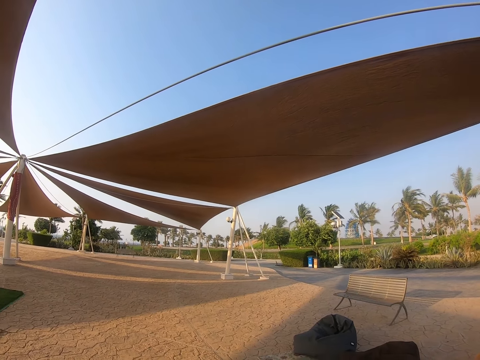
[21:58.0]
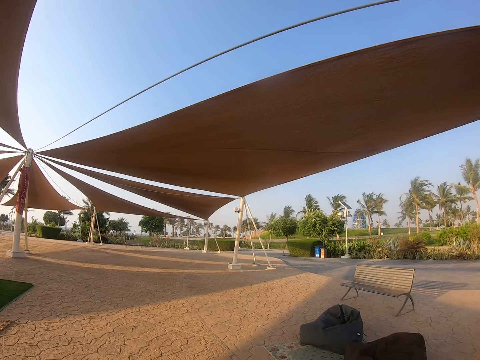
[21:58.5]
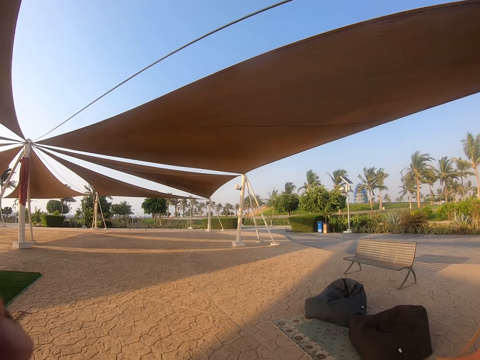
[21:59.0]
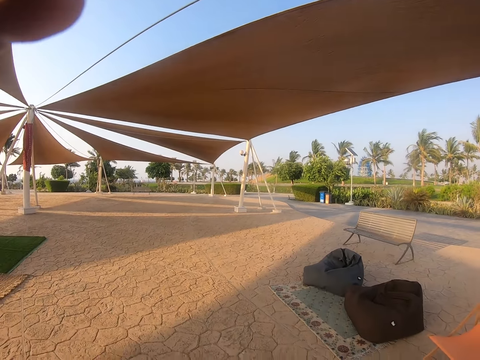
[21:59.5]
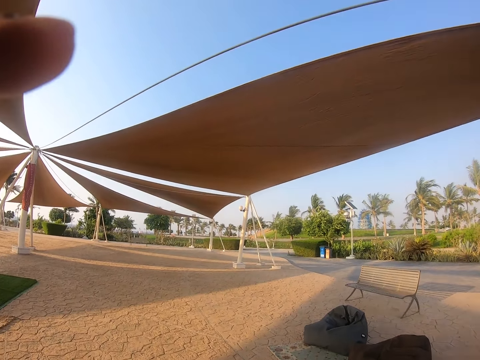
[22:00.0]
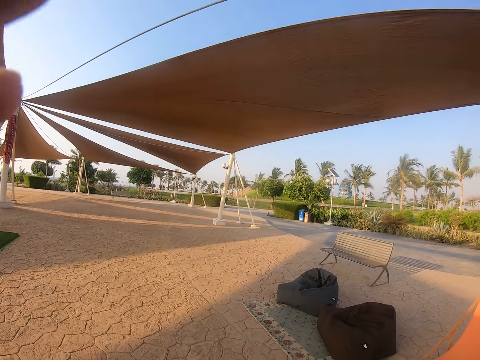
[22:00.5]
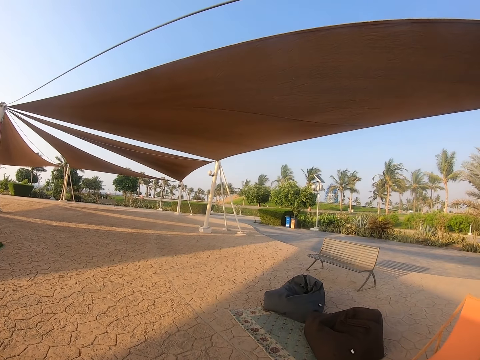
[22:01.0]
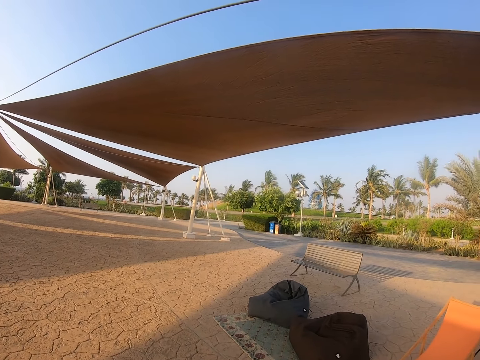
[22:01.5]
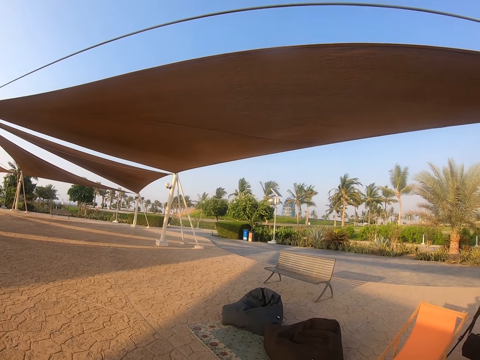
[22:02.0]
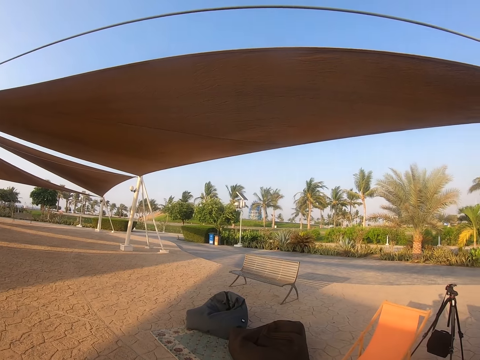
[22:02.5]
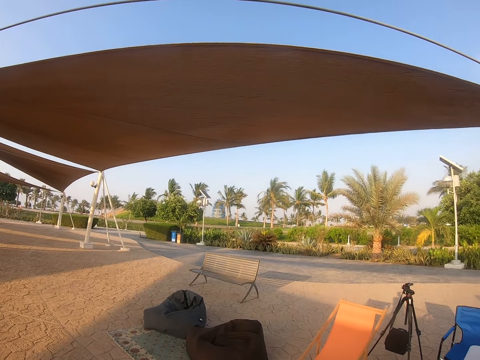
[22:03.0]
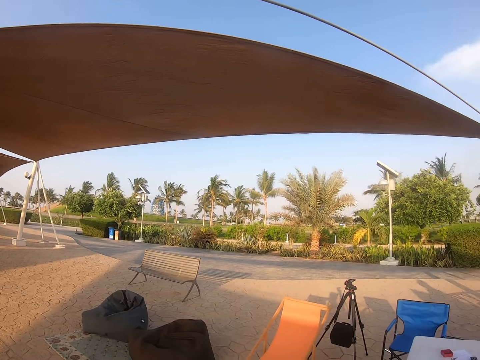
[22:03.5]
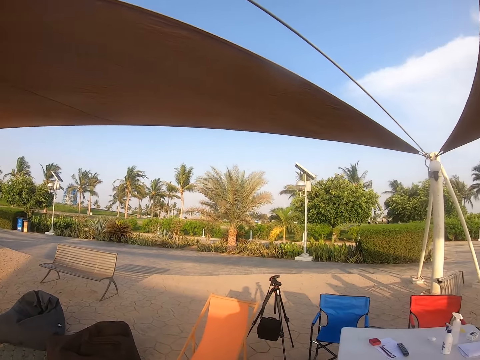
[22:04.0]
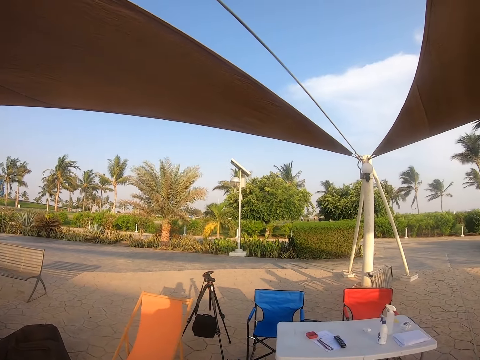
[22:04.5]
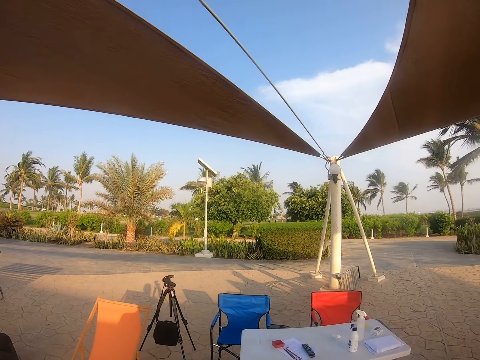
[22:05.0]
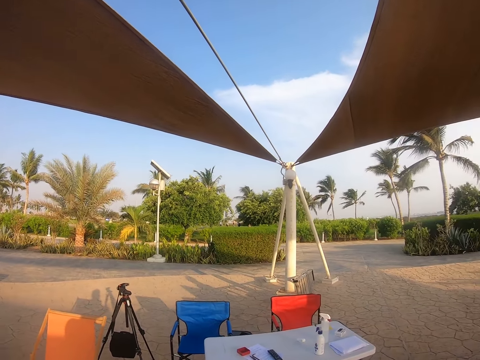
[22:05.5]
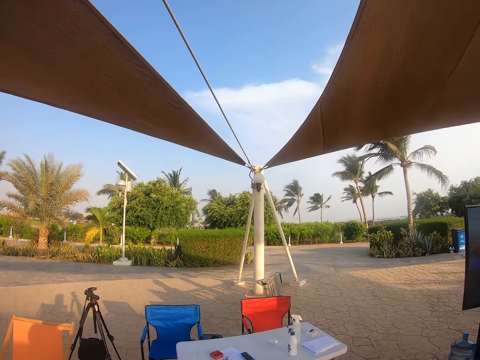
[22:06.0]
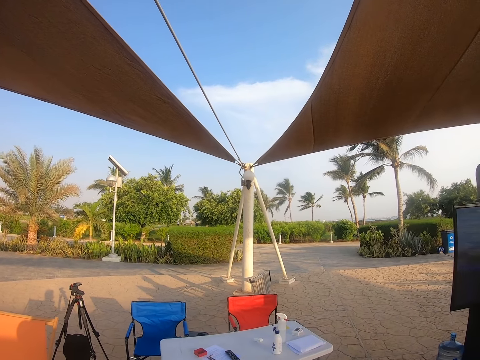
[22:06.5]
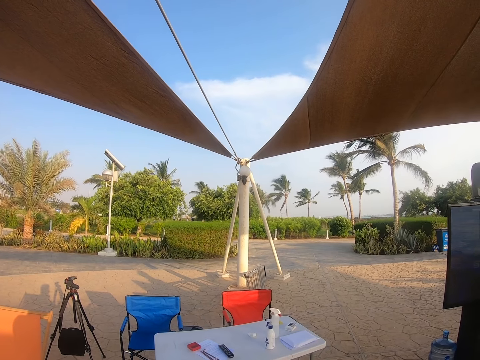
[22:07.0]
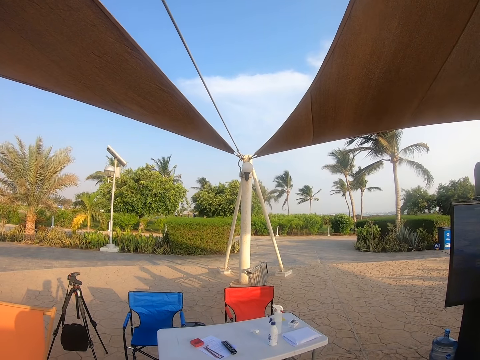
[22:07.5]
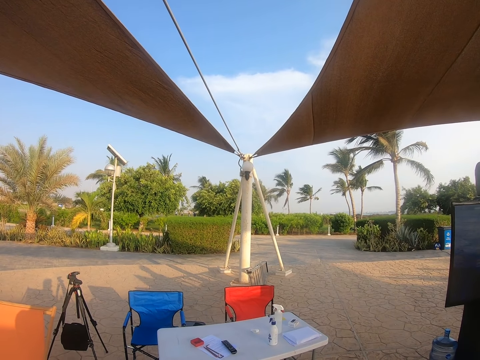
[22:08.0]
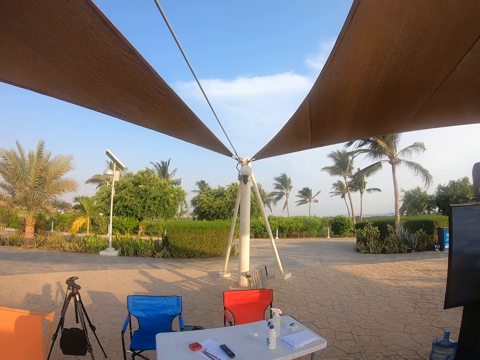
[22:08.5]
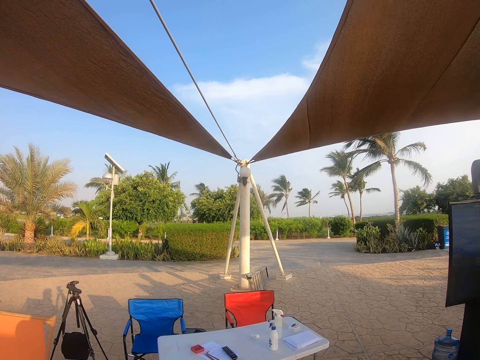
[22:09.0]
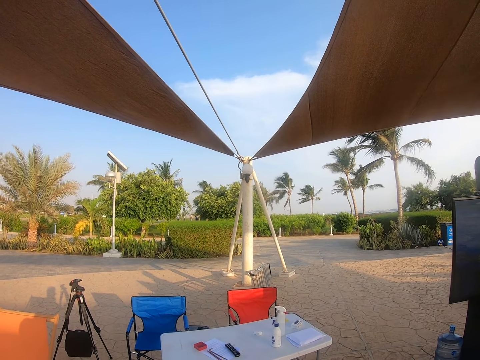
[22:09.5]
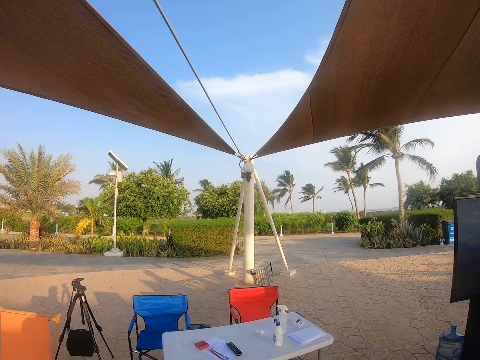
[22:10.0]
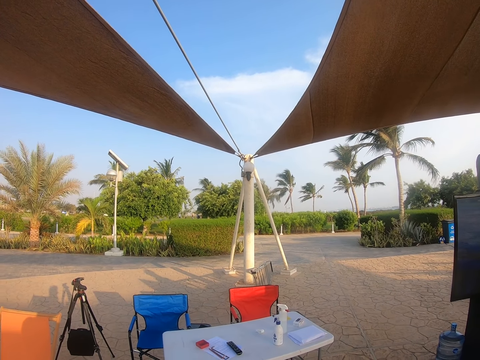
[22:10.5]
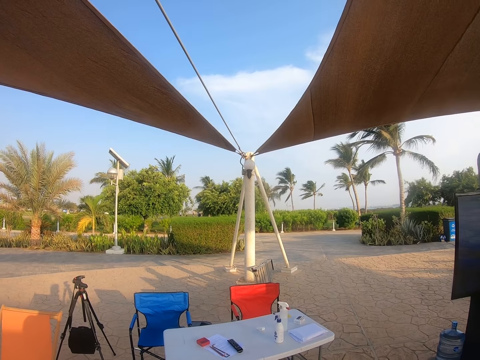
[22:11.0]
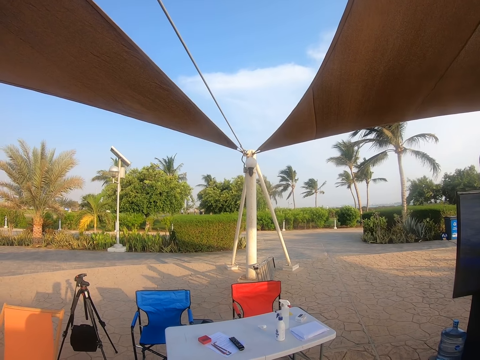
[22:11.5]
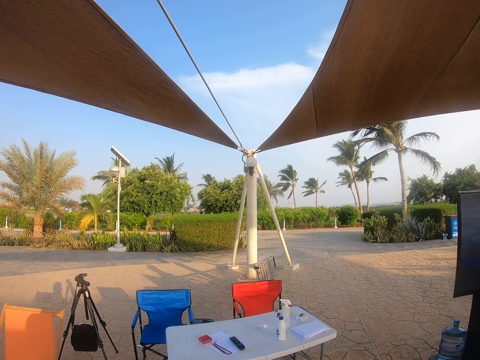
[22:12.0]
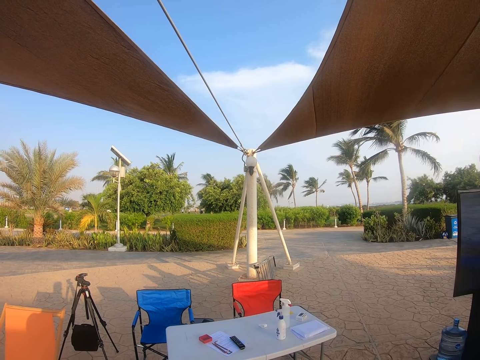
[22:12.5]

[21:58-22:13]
The camera wearer lifts the hand.

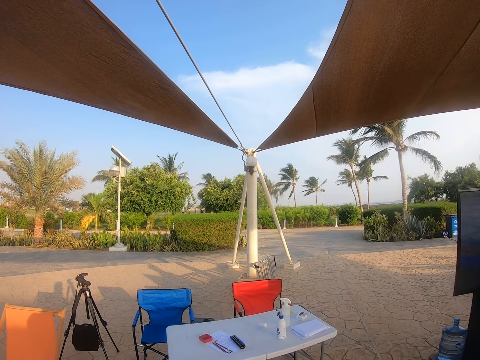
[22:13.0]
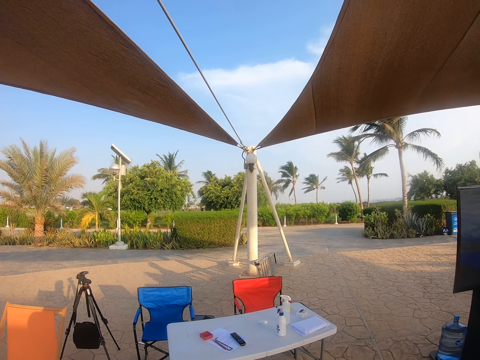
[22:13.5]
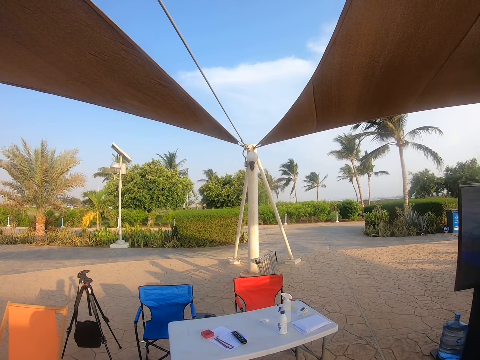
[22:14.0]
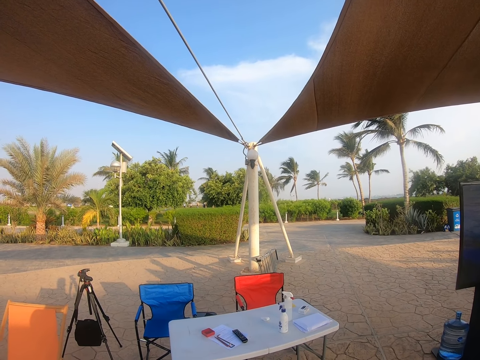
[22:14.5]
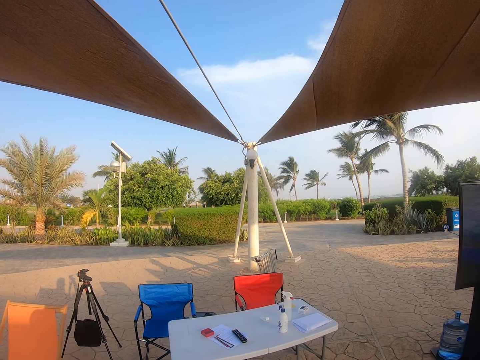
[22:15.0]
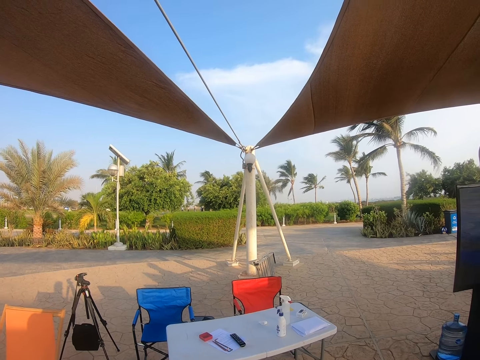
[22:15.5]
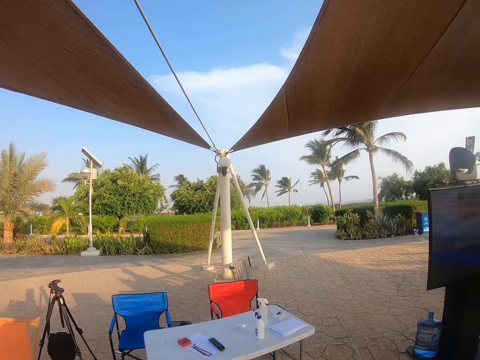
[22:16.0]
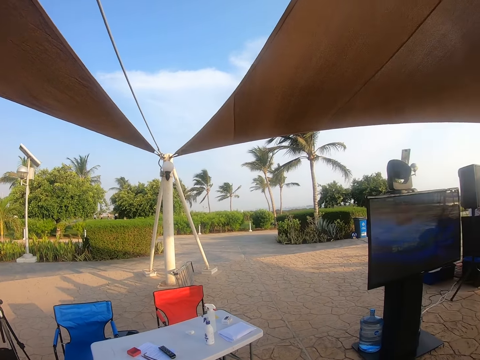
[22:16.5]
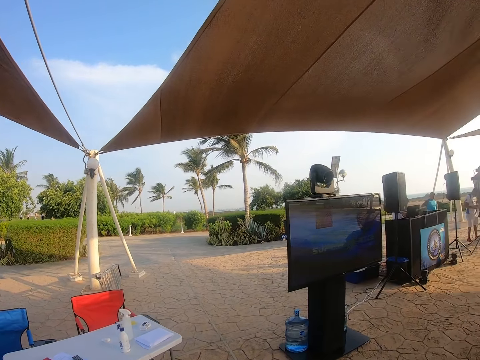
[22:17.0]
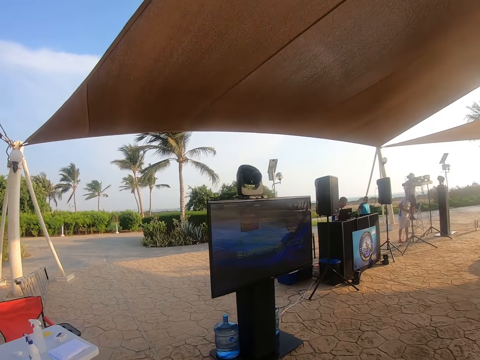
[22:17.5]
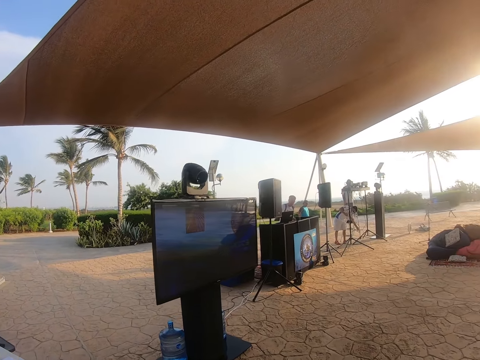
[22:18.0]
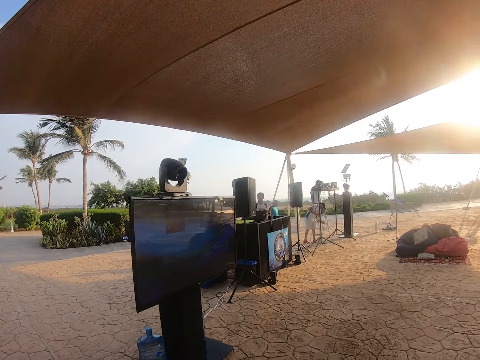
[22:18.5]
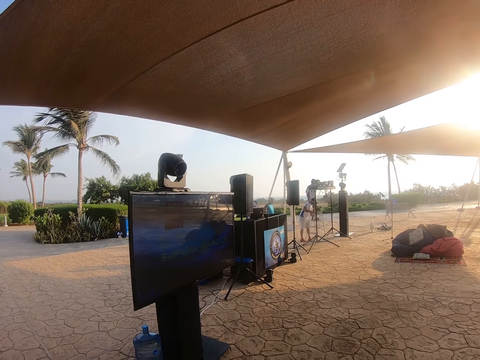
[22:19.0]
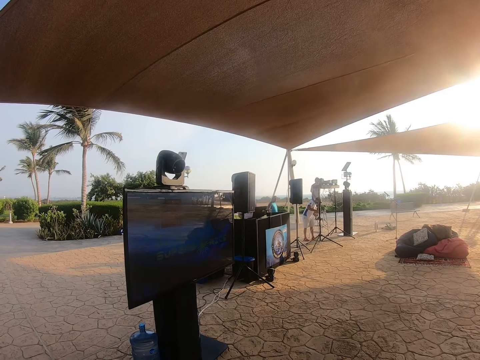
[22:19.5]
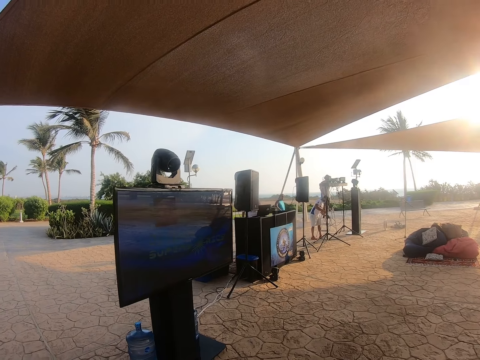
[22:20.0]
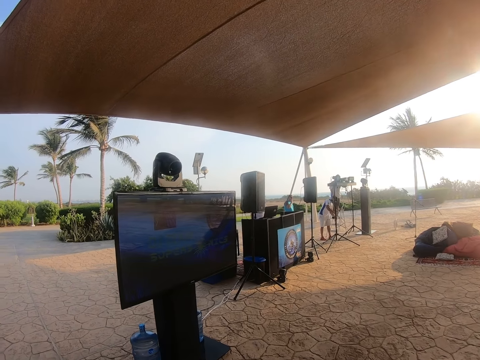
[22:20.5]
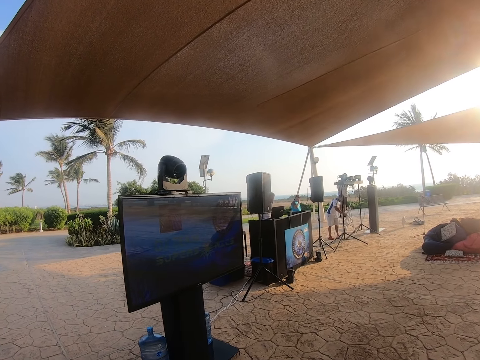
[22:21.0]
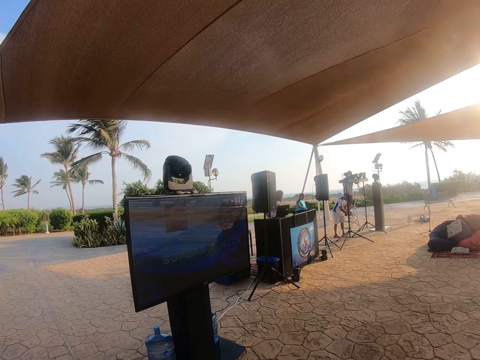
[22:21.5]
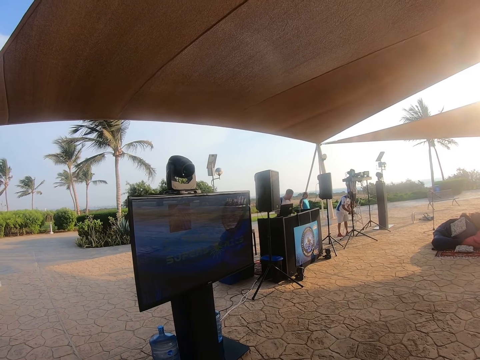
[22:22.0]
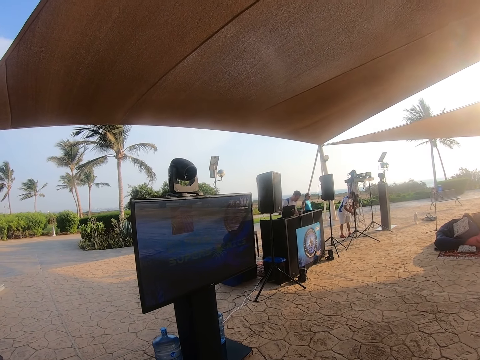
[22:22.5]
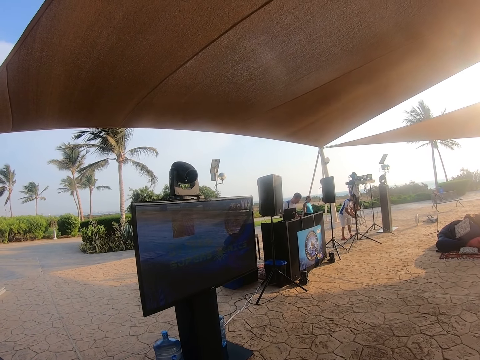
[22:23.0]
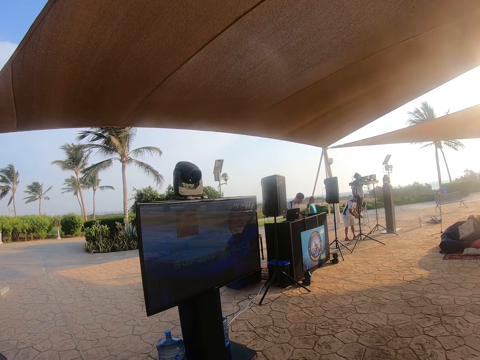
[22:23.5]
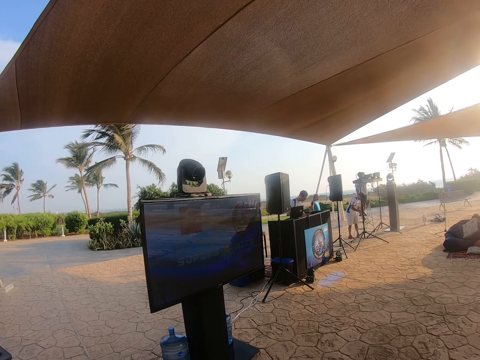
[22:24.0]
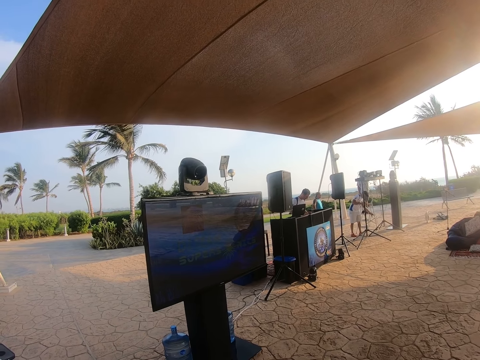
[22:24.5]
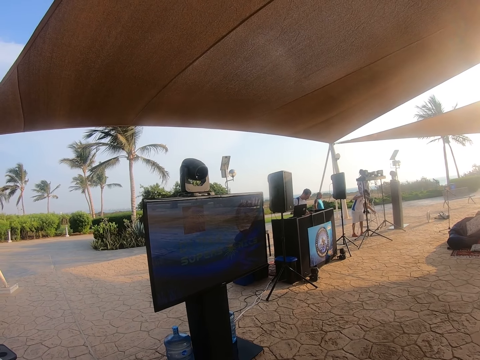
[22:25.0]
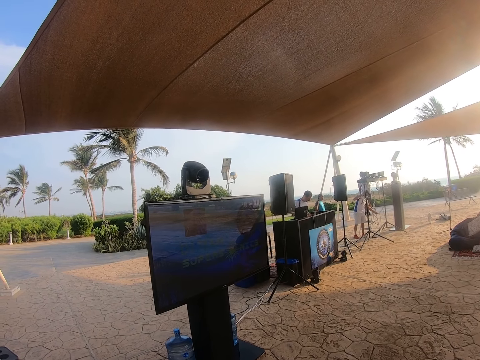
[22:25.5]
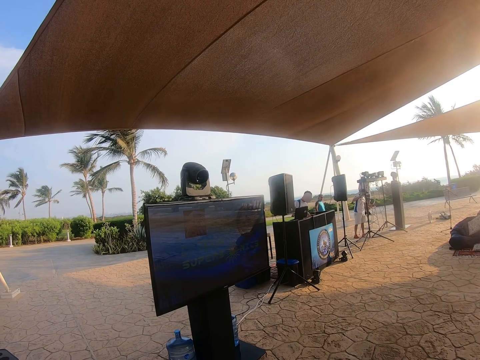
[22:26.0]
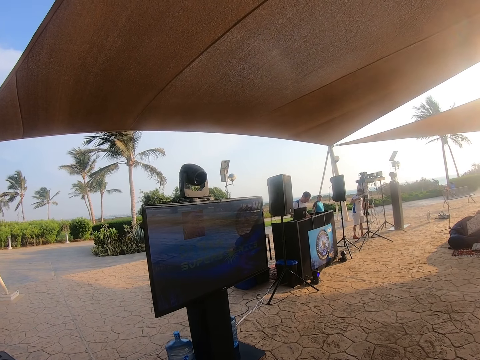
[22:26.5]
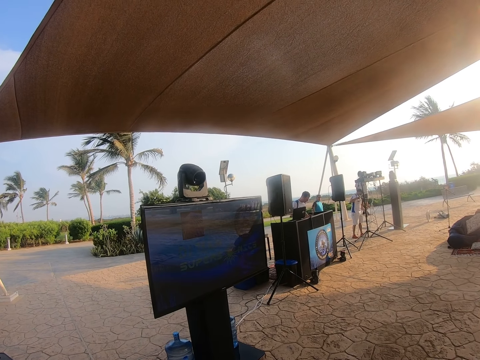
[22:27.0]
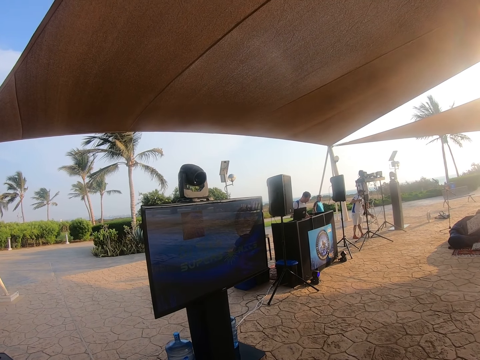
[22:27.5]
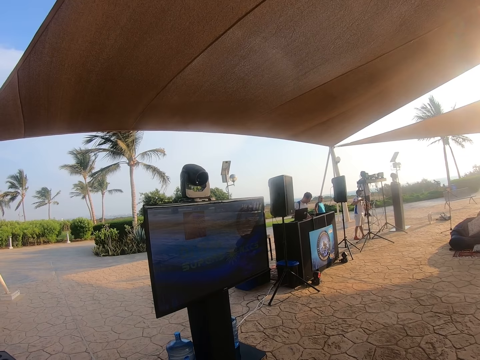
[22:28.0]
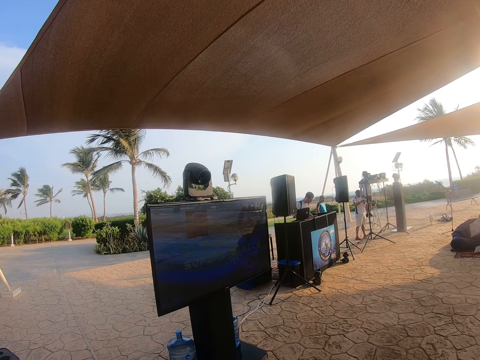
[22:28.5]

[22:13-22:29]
The camera wearer looks at the TV. A man touches the cable.
